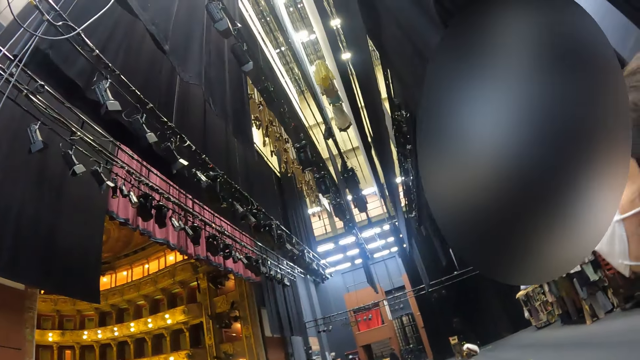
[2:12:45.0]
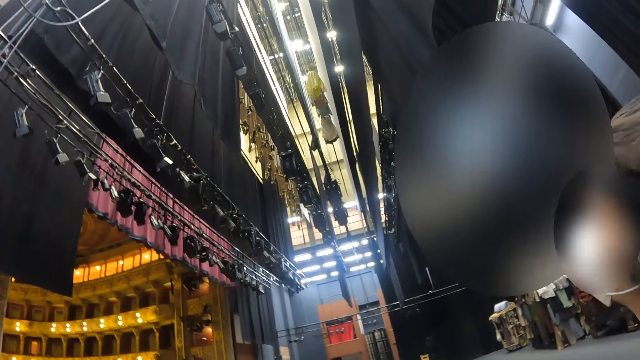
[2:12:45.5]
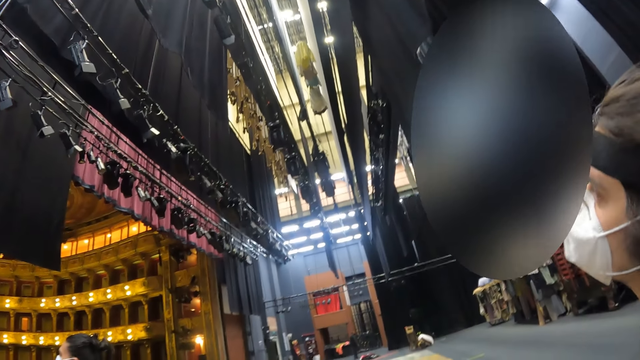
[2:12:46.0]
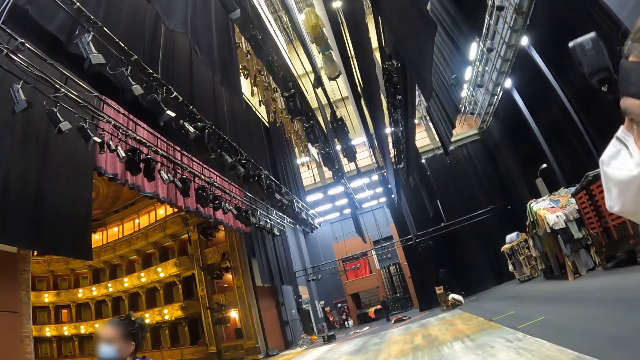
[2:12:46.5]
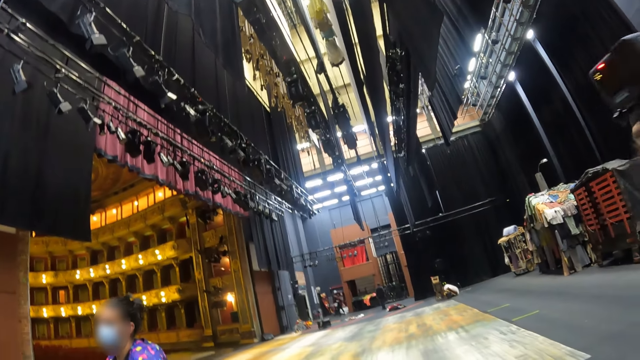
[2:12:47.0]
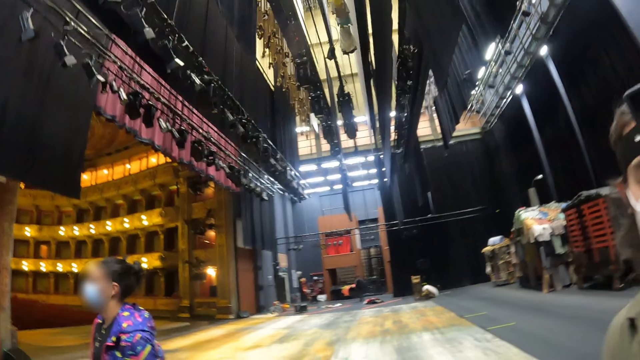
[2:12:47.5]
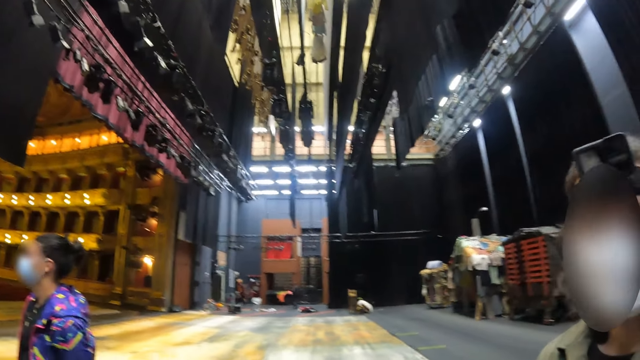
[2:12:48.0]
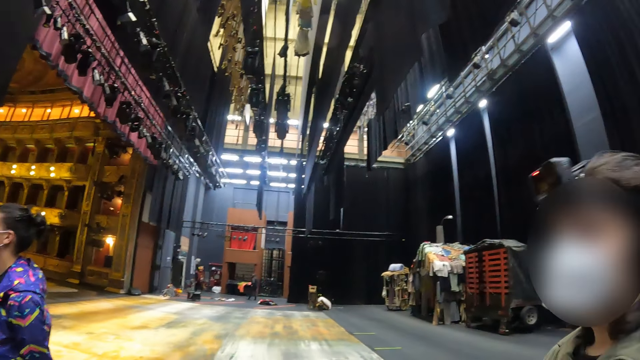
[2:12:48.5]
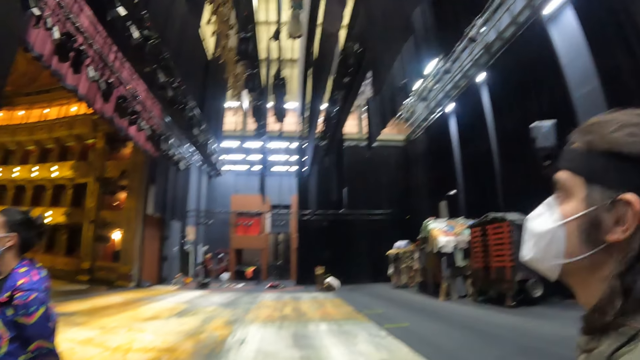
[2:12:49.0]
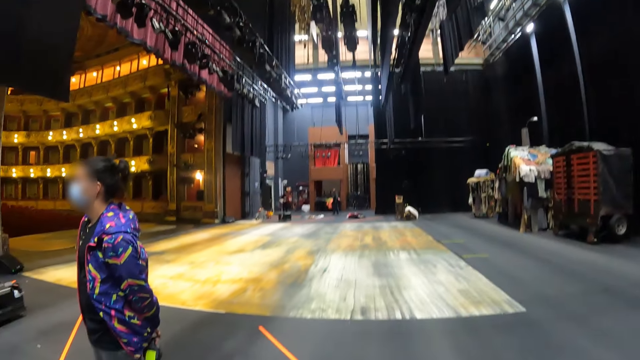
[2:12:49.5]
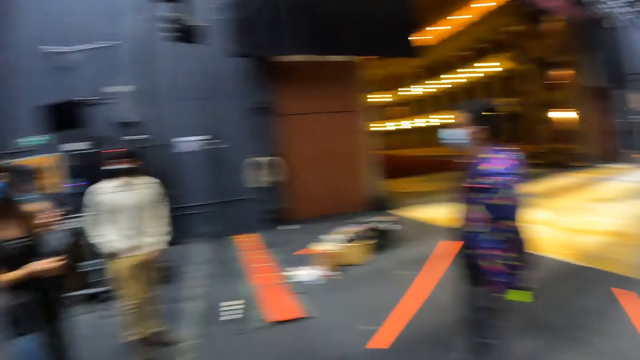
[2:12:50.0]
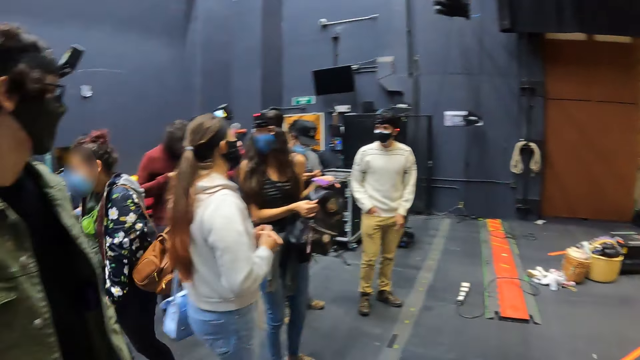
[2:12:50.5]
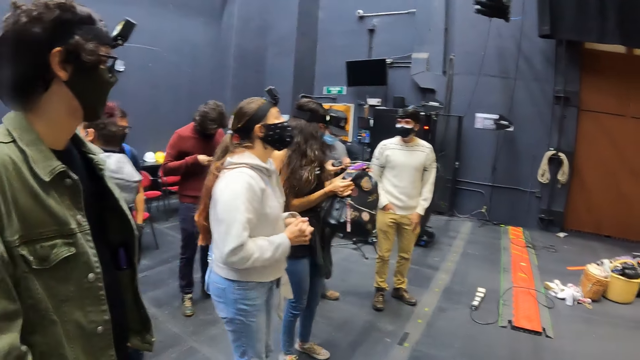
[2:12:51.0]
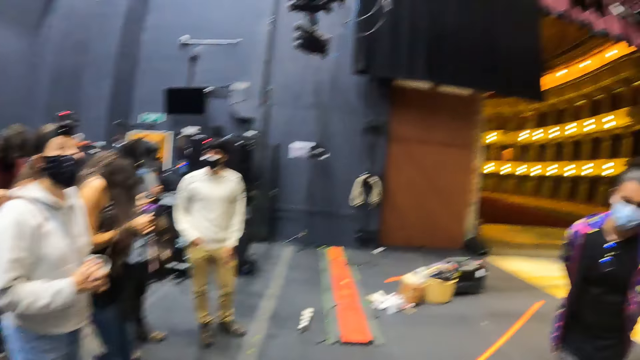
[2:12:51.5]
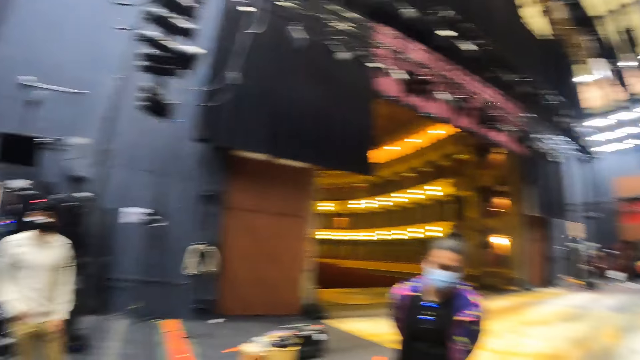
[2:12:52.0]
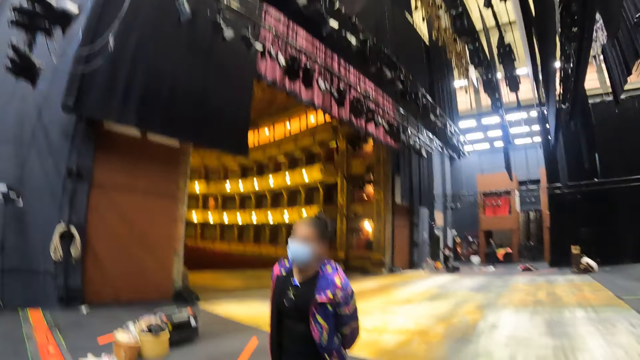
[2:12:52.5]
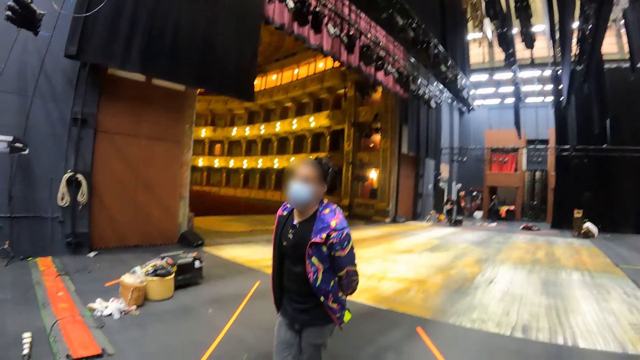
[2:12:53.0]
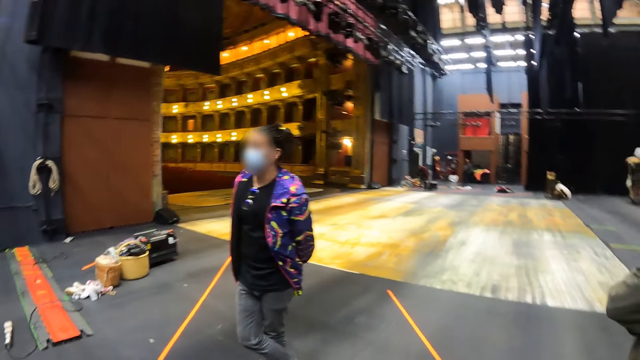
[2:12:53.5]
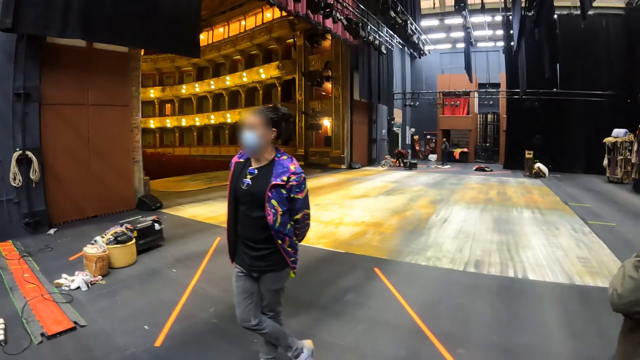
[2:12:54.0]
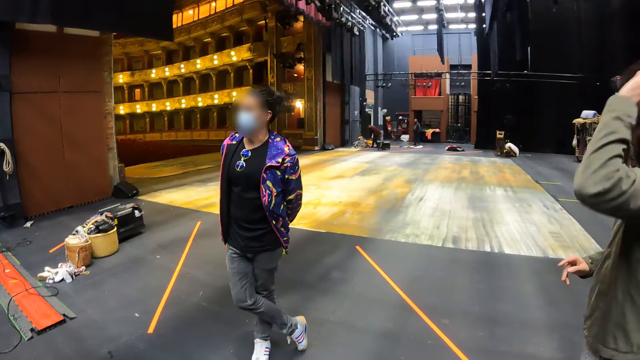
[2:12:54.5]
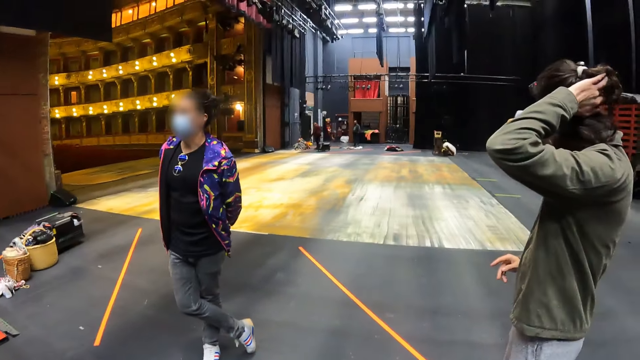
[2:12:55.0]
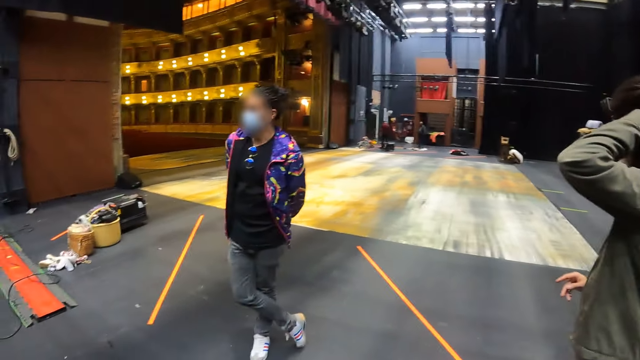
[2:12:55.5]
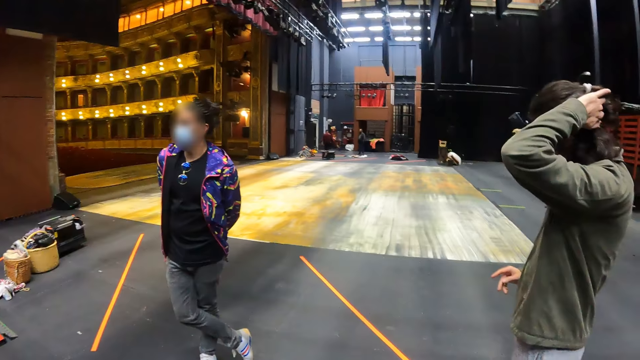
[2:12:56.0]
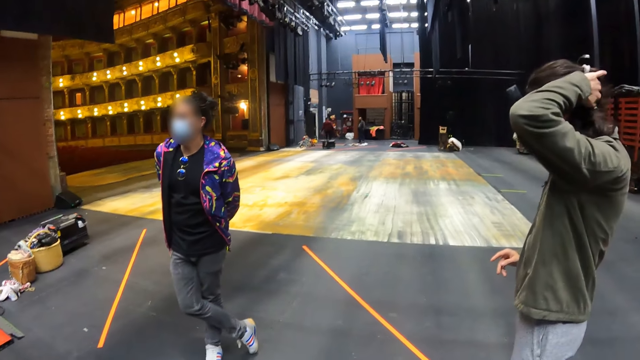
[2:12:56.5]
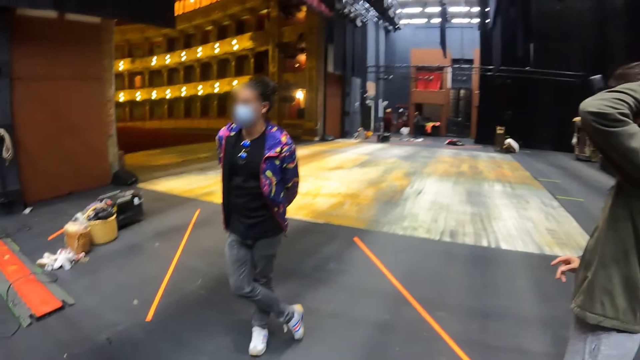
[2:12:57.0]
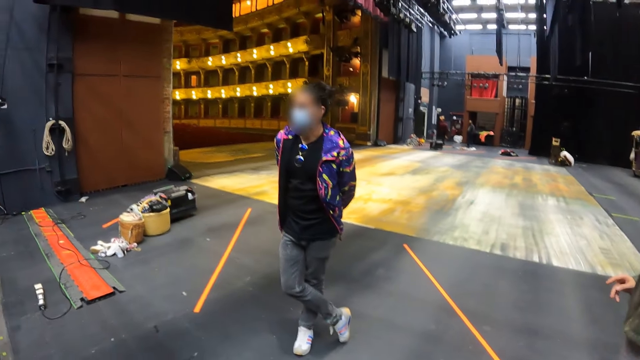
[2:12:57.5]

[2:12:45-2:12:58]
The camera wearer looks around. They stand on the auditorium stage.

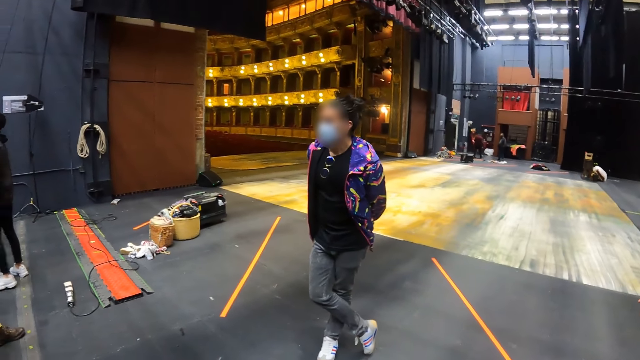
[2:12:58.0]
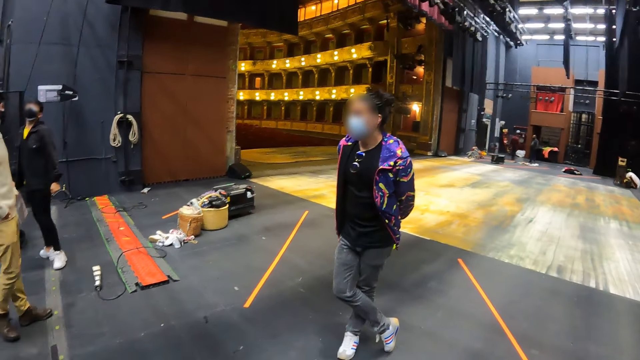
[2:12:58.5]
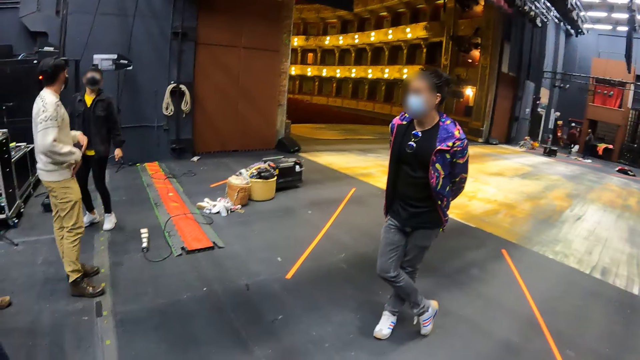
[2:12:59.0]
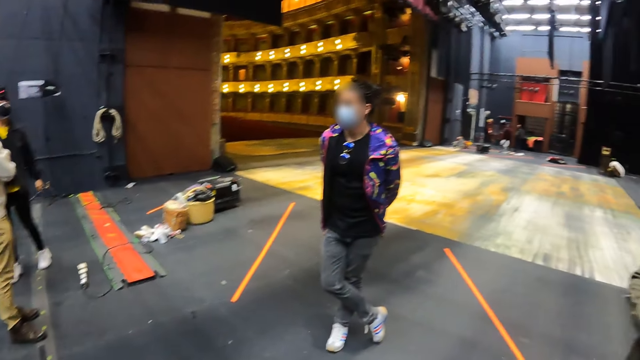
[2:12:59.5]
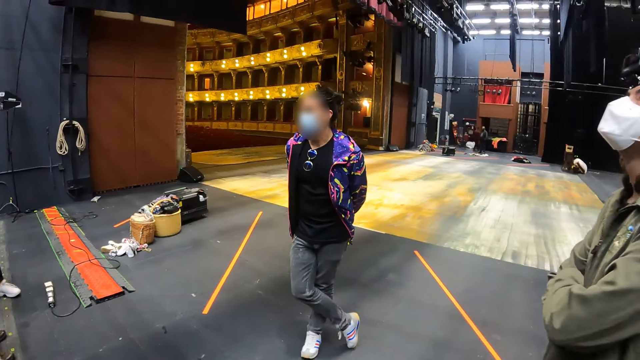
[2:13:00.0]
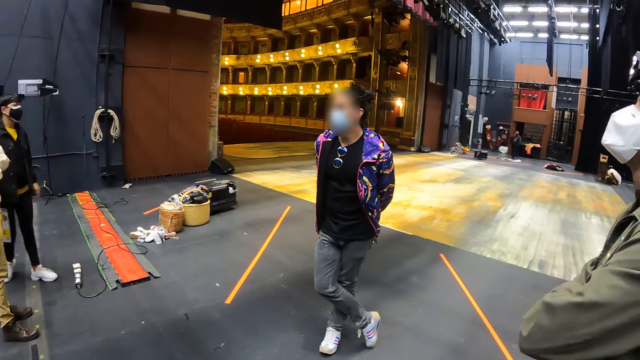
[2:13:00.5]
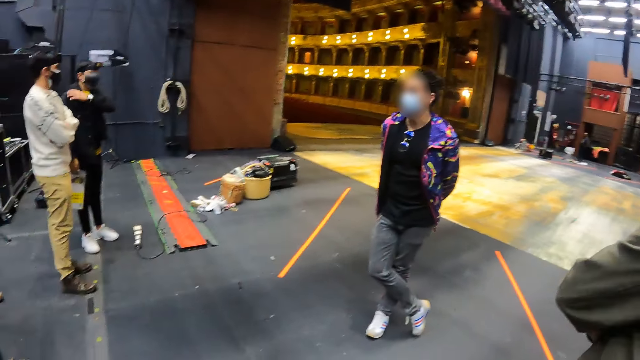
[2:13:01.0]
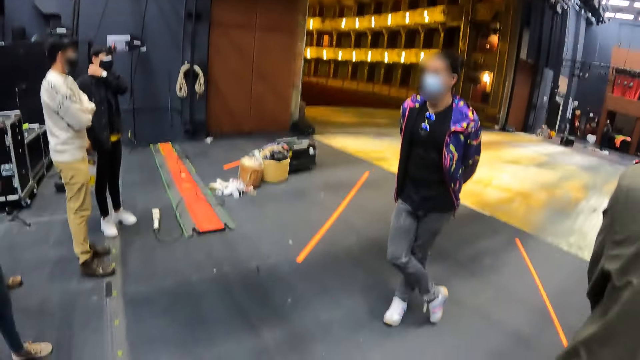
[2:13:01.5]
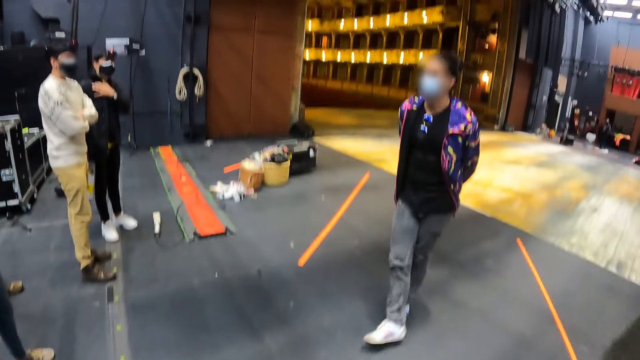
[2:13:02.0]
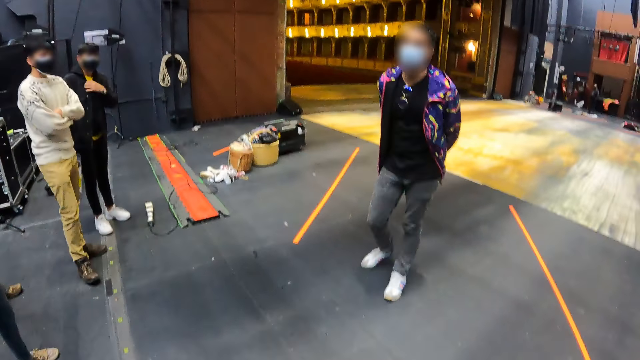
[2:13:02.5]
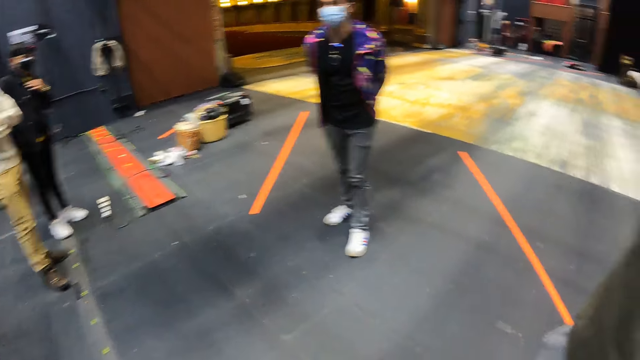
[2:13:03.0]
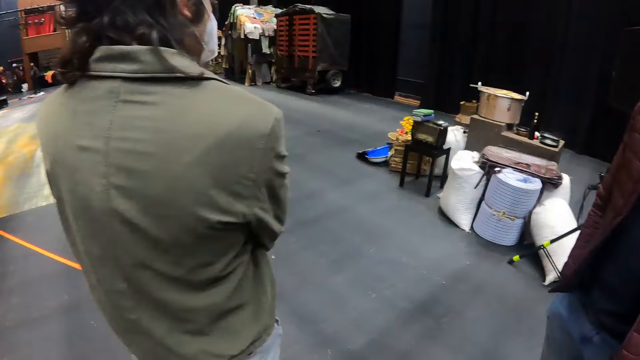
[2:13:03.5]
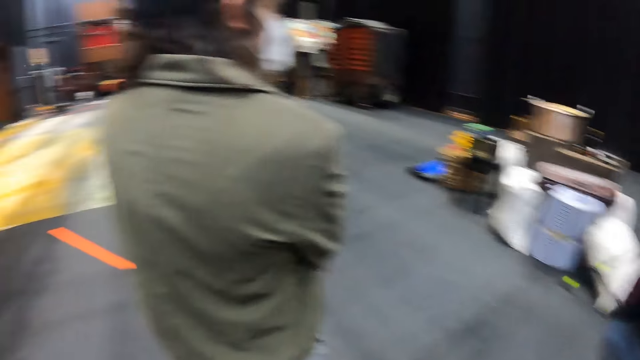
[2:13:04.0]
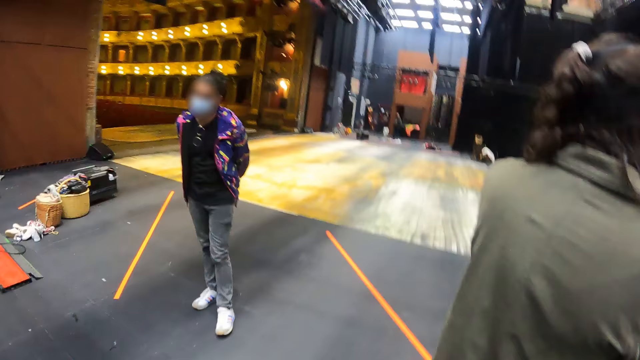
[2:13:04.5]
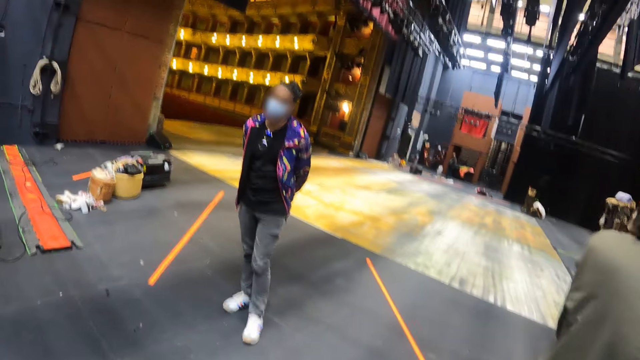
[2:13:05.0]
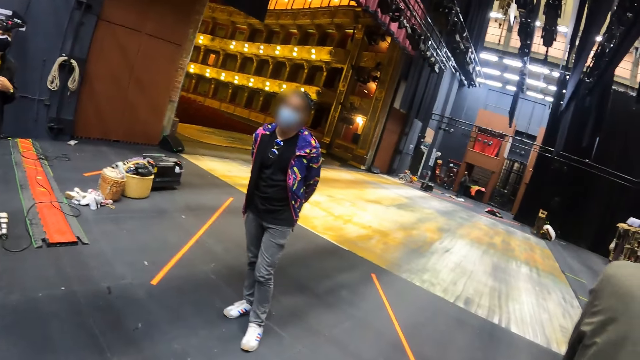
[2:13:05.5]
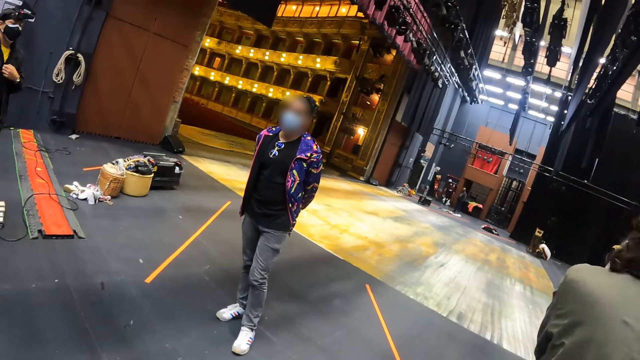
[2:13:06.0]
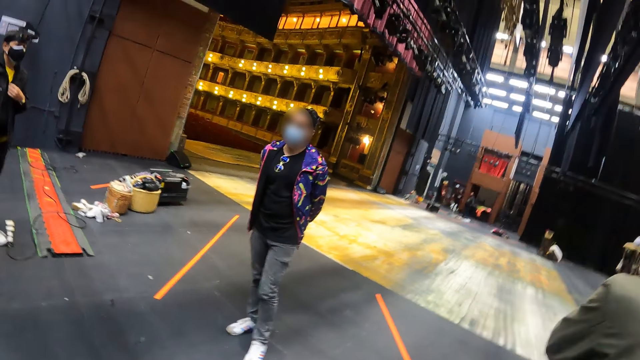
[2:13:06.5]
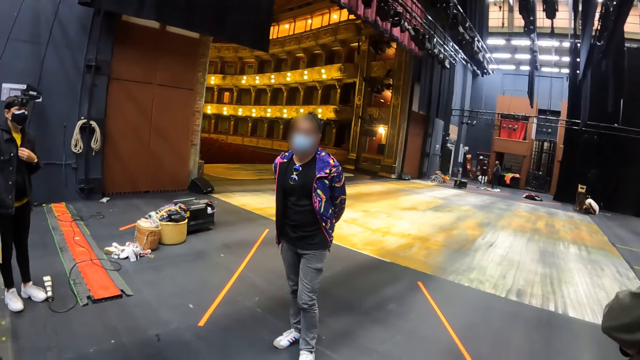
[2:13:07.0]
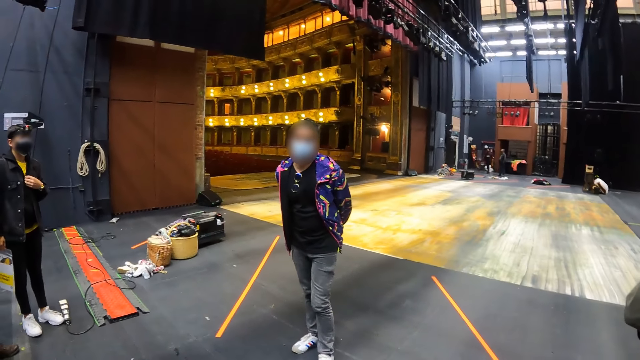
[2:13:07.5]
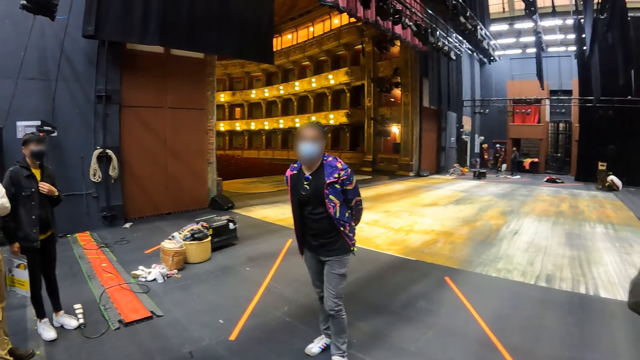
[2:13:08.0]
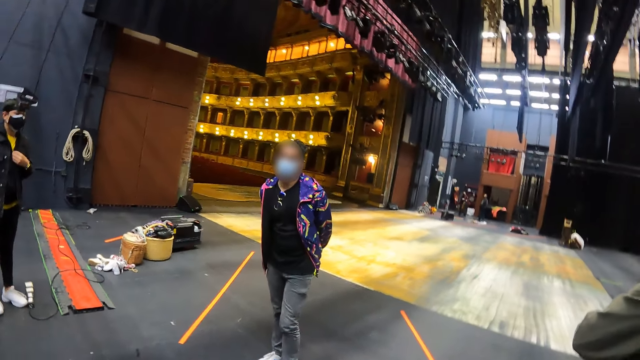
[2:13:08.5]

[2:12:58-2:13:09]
The camera wearer looks around the auditorium stage. They stand on the auditorium stage.
